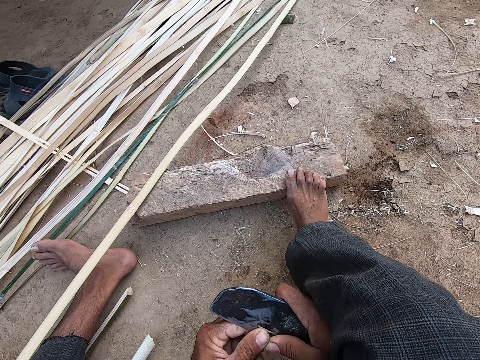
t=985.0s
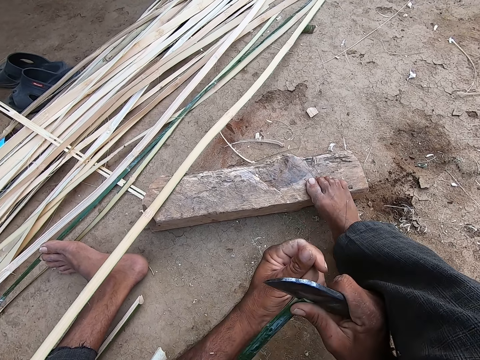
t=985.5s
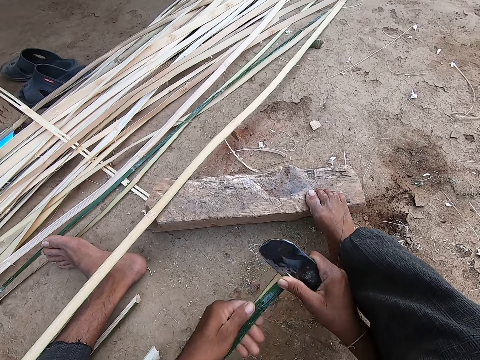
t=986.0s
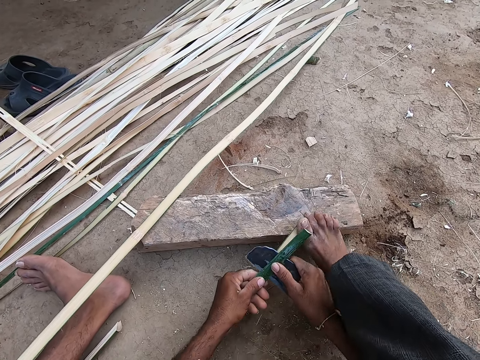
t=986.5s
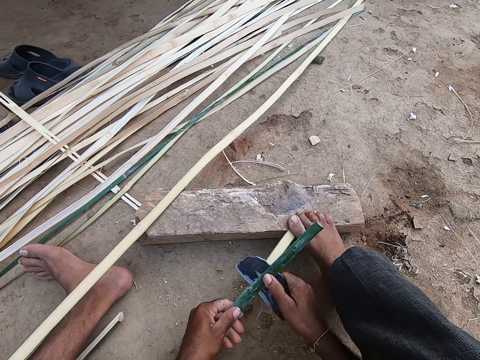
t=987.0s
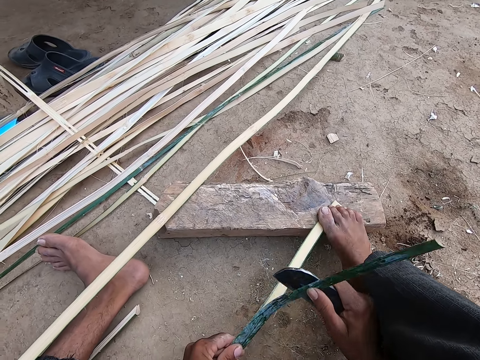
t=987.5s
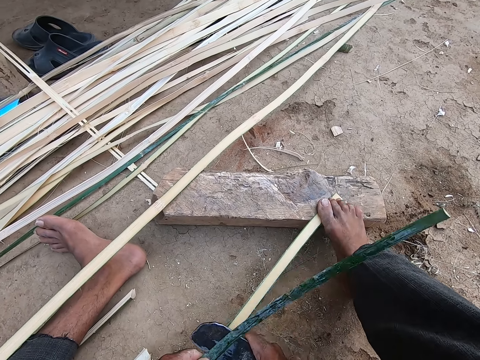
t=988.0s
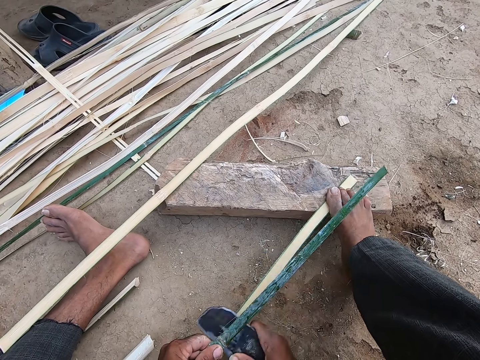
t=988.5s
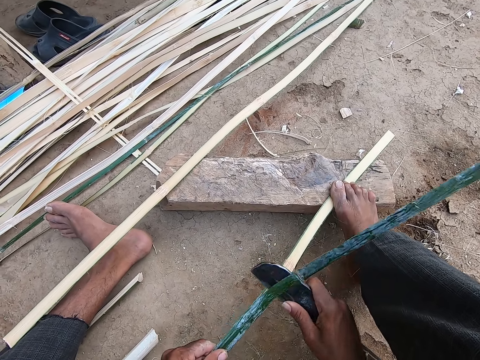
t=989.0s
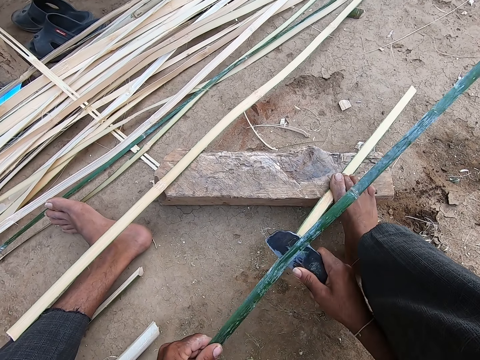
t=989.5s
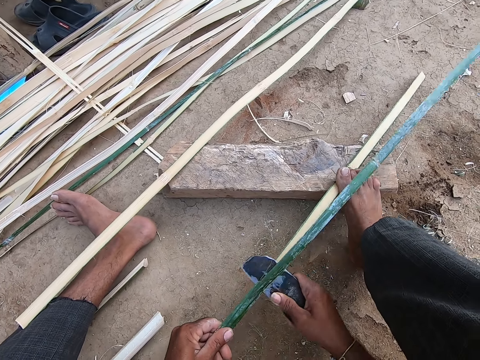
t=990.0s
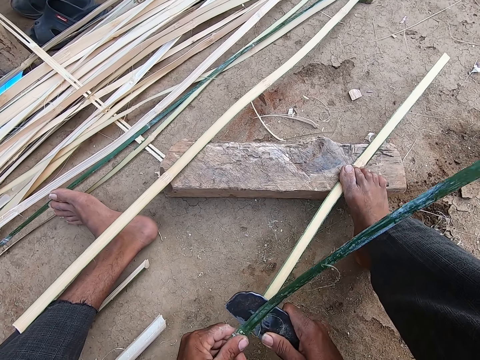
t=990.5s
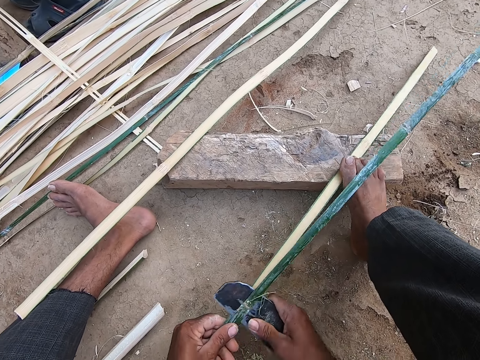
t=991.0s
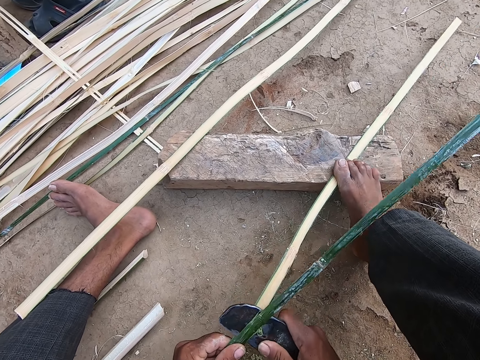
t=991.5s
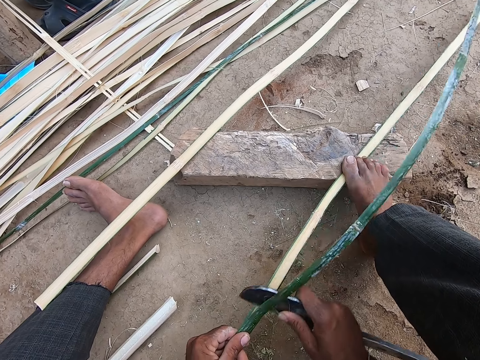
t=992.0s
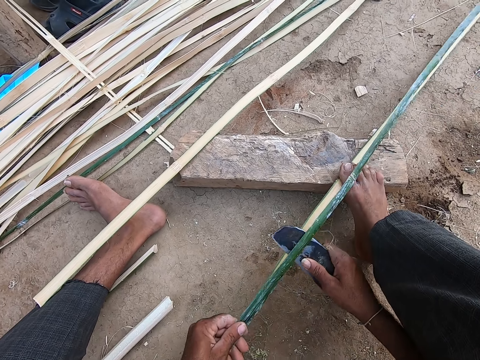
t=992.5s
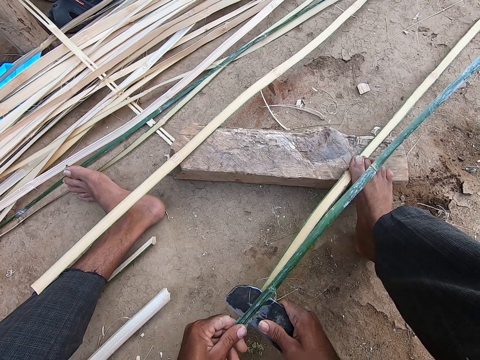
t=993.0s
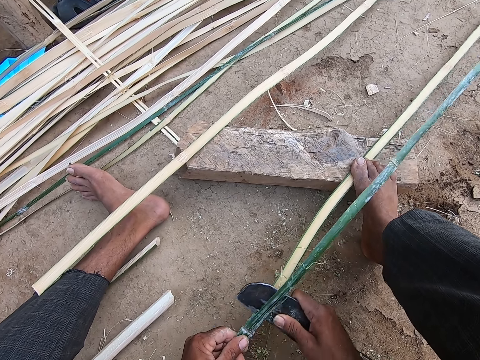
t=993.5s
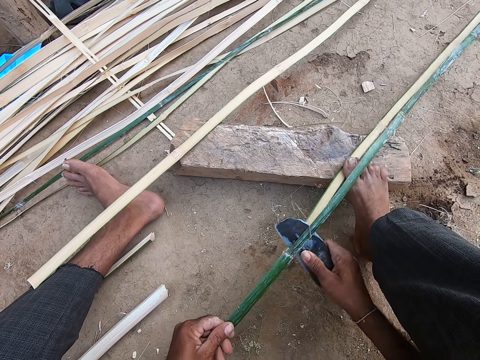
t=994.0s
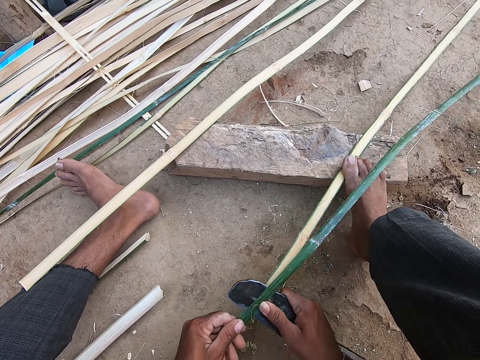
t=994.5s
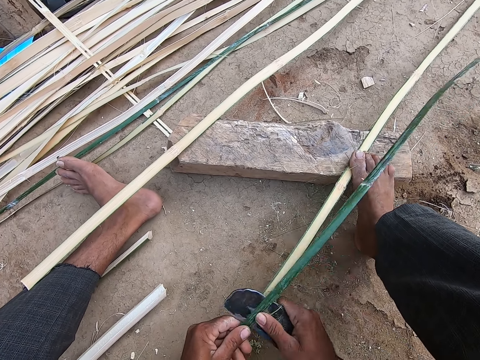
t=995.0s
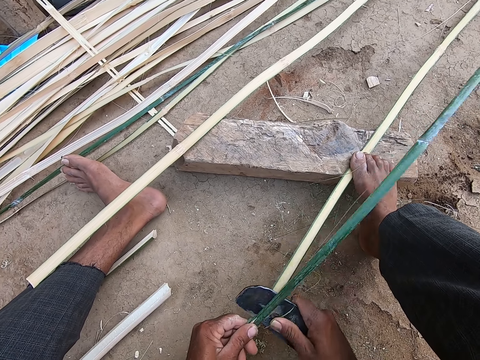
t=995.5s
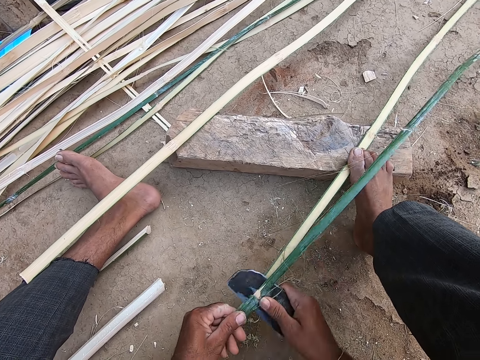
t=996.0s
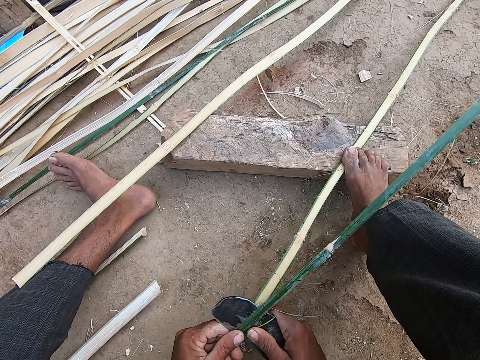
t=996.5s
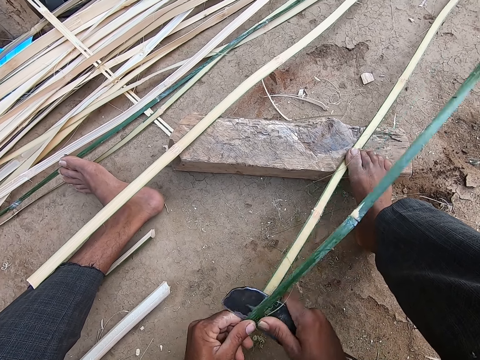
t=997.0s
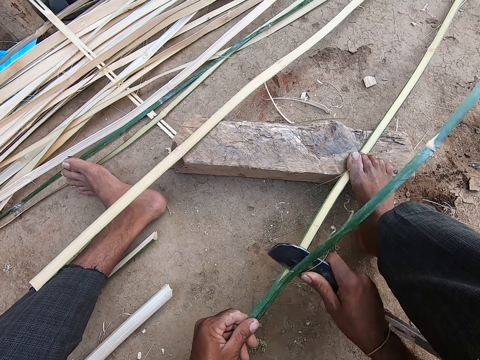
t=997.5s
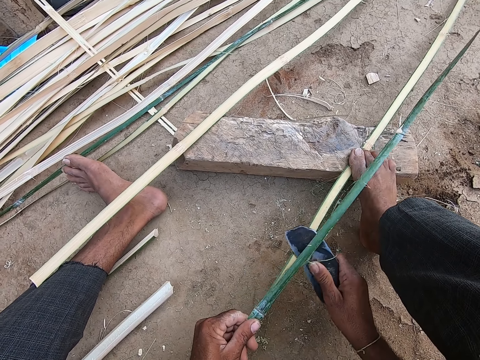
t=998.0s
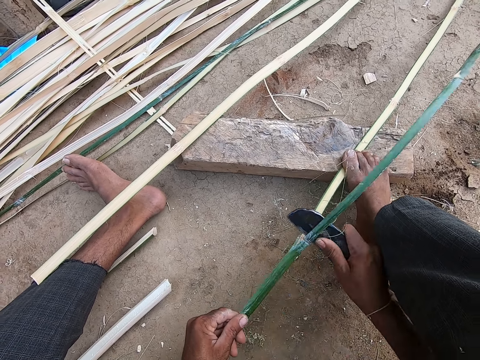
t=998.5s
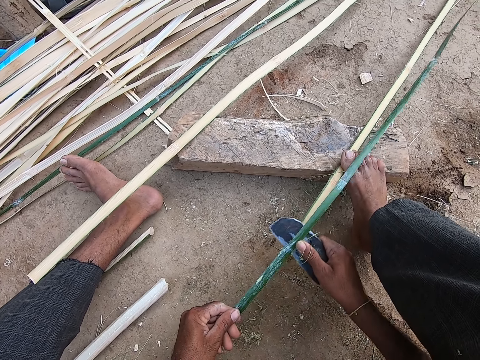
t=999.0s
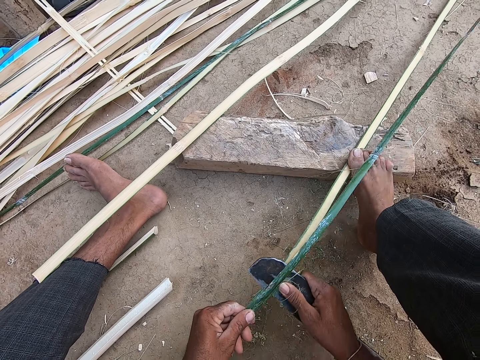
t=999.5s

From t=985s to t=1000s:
The camera wearer splits the cane with his left hand. He splits the cane with both hands. He places his right leg on the cane. He splits the cane with the knife in his right hand.

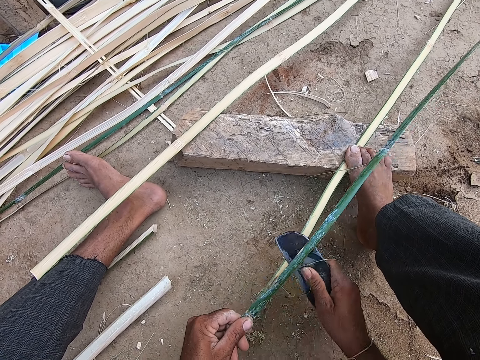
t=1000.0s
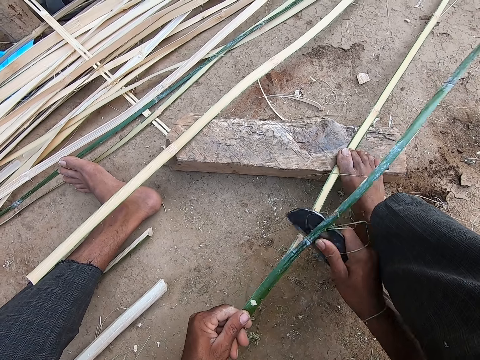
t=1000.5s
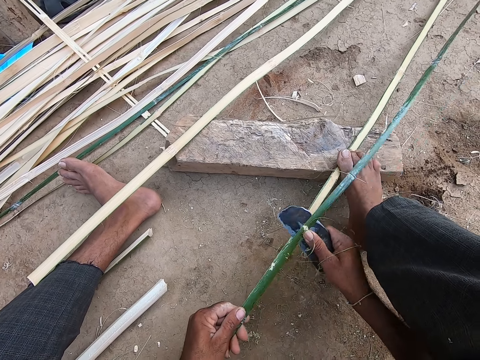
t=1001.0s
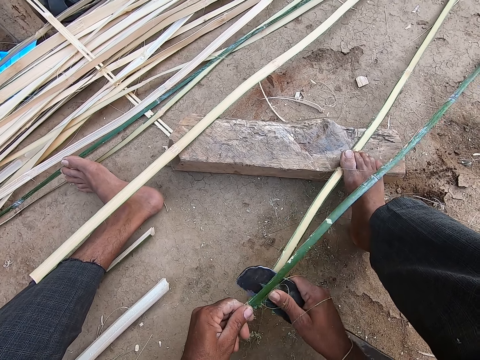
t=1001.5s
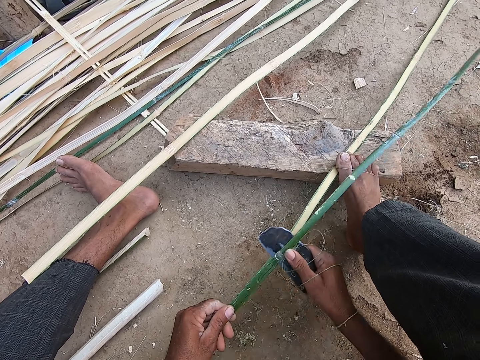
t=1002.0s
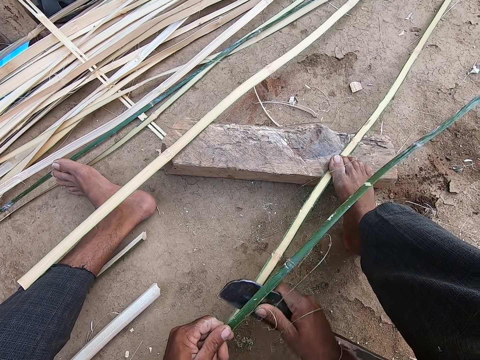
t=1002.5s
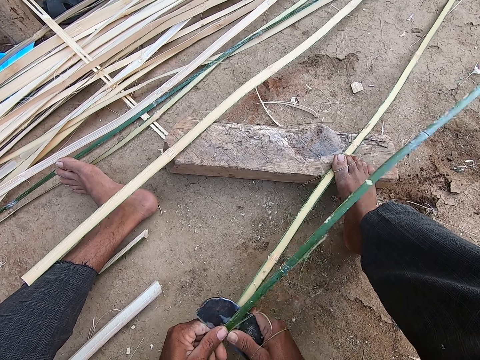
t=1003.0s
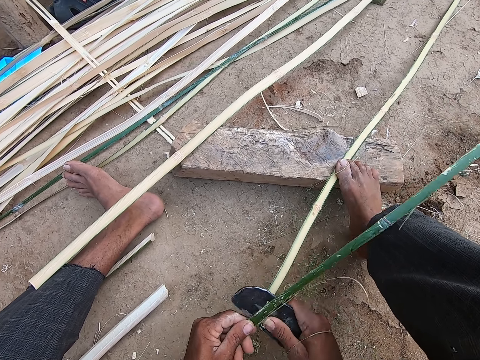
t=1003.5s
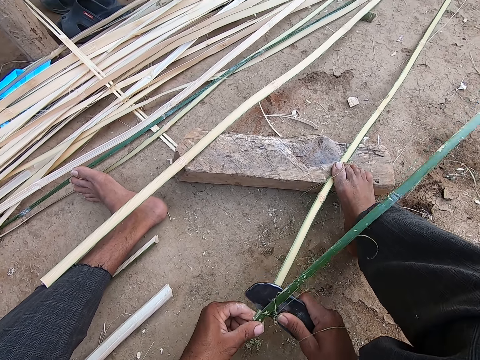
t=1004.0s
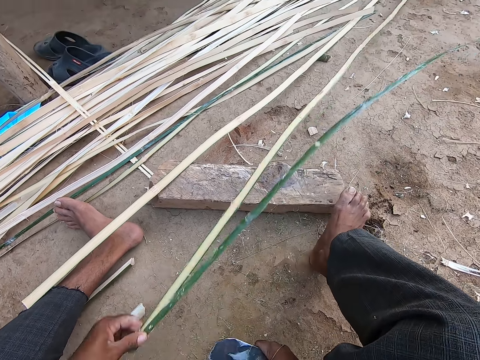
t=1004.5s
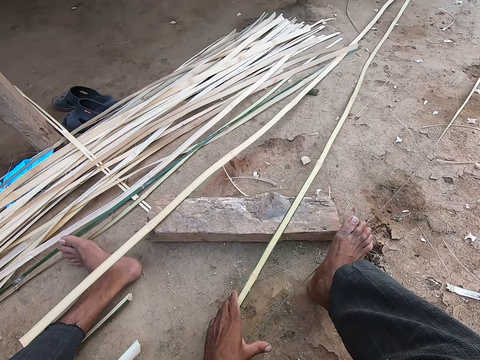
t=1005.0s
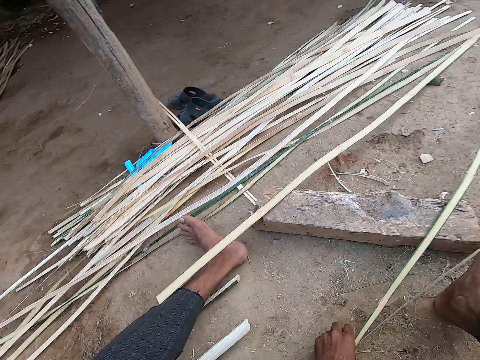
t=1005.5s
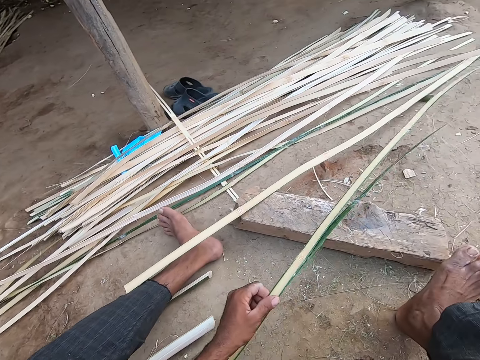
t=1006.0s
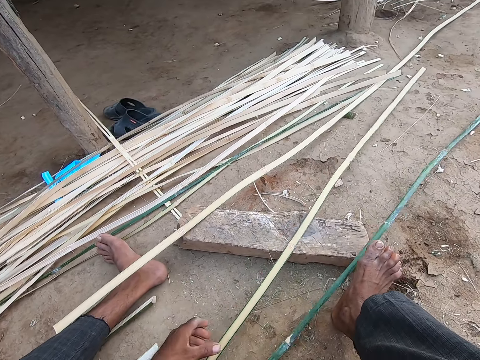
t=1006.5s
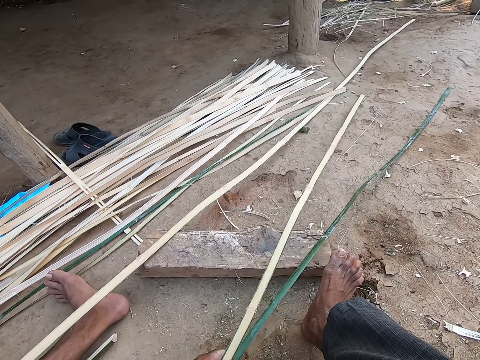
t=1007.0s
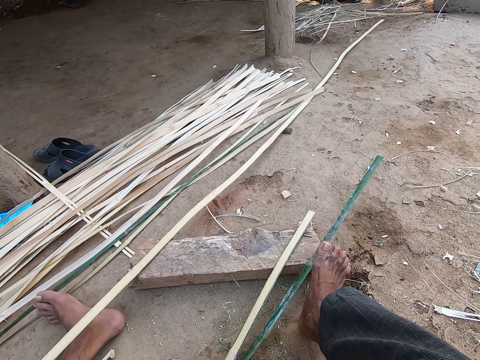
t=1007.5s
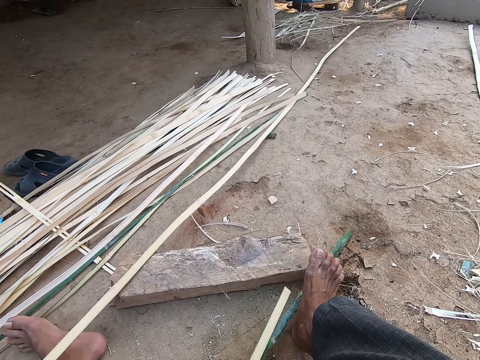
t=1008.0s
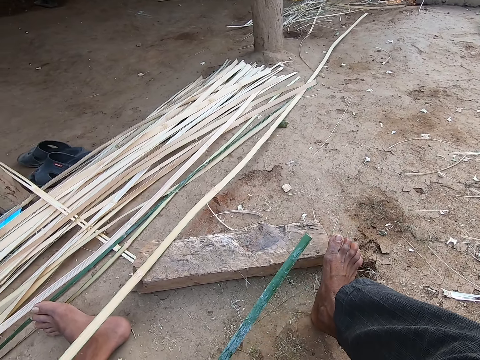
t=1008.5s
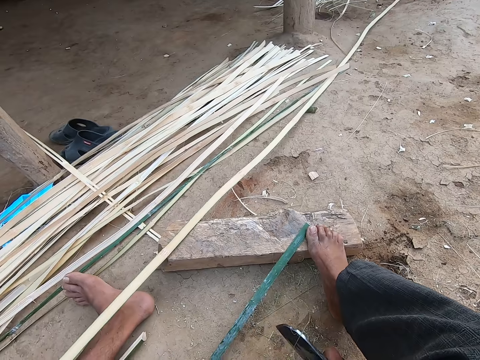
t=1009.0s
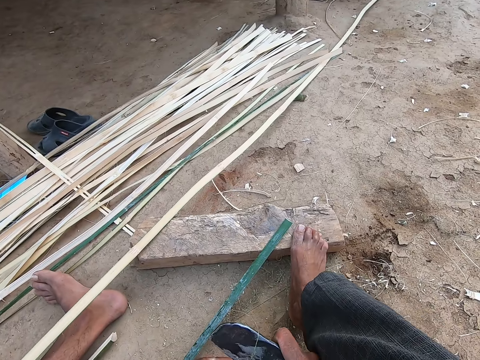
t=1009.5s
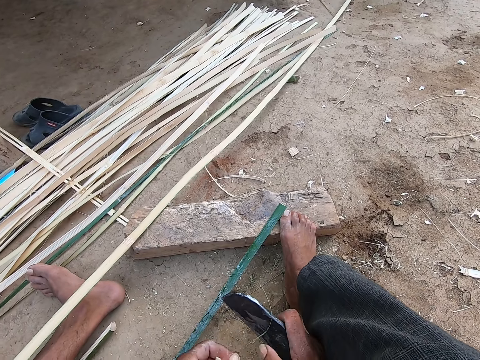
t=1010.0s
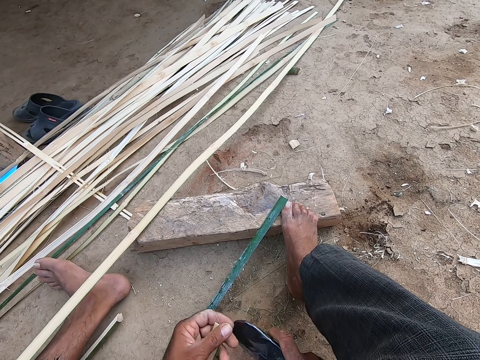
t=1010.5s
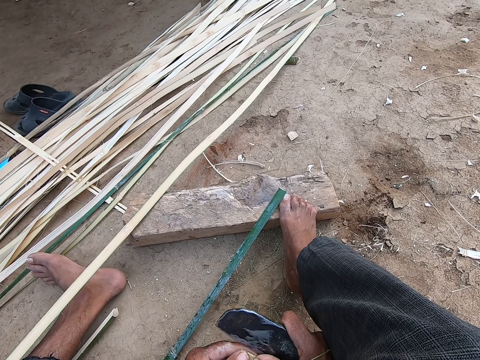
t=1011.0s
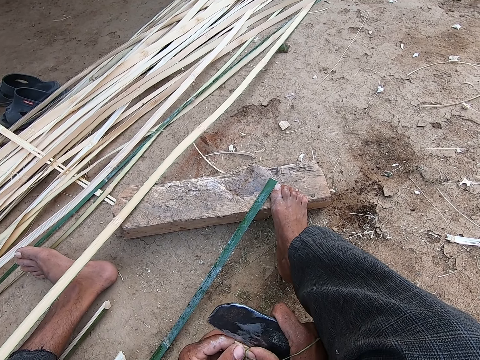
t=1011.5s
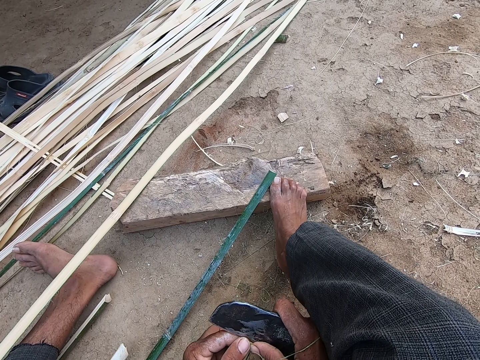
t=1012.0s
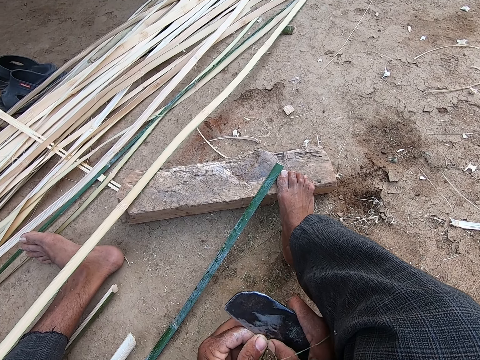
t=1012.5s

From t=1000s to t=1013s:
The camera wearer drops the canes on the ground with his left hand. He pulls the canes on the ground with his left hand. He holds the cedar bark. He splits a cane with the knife in his right hand.
